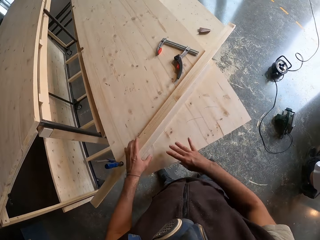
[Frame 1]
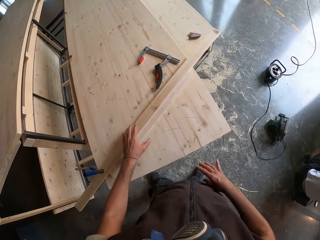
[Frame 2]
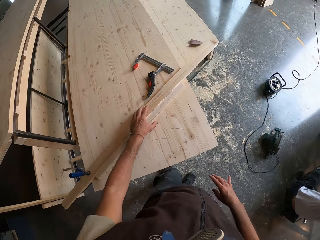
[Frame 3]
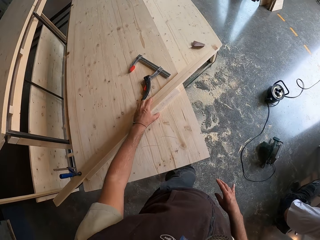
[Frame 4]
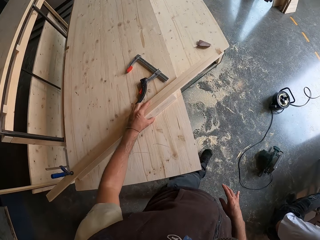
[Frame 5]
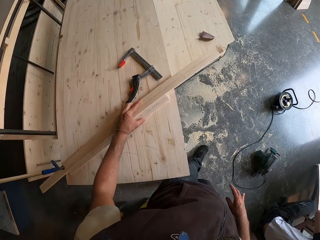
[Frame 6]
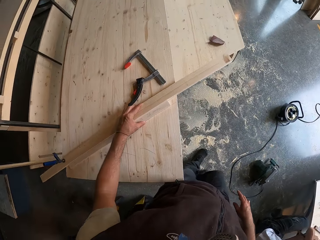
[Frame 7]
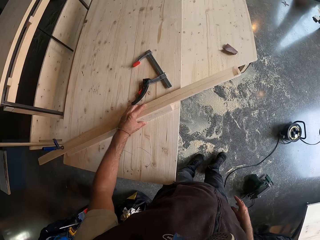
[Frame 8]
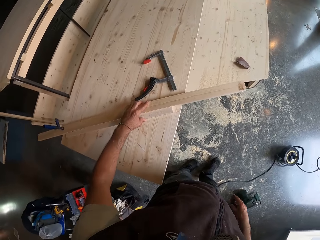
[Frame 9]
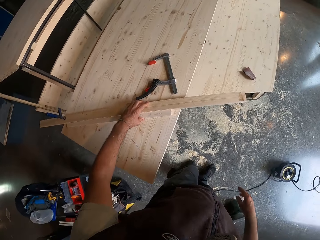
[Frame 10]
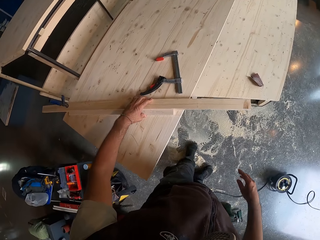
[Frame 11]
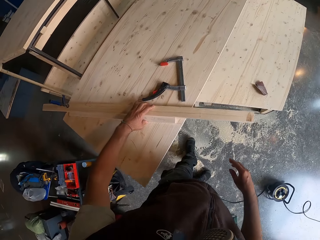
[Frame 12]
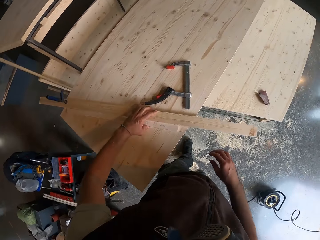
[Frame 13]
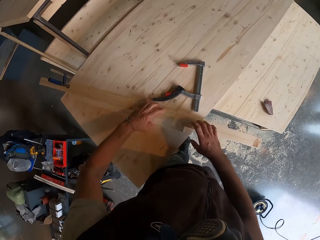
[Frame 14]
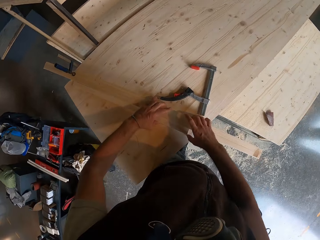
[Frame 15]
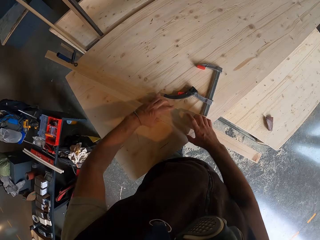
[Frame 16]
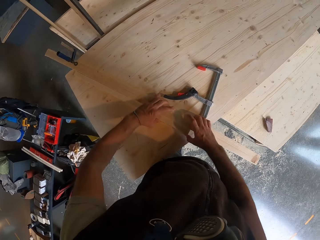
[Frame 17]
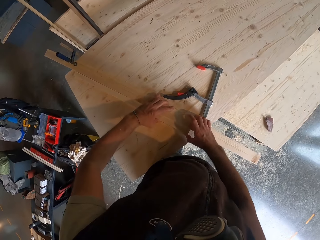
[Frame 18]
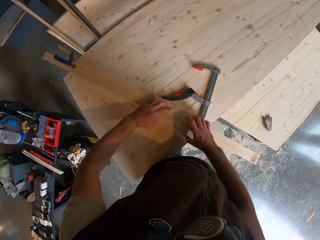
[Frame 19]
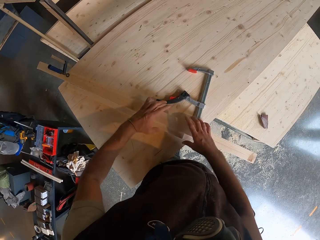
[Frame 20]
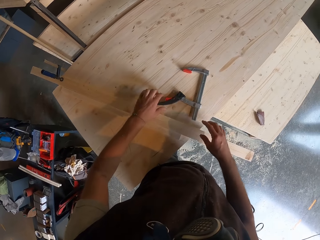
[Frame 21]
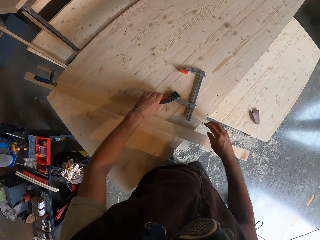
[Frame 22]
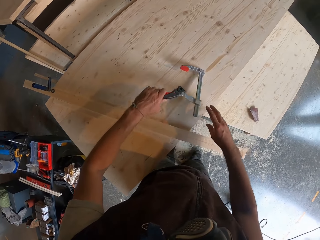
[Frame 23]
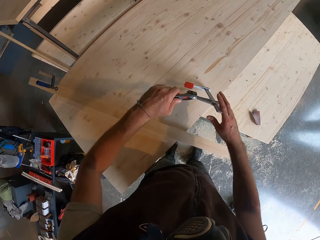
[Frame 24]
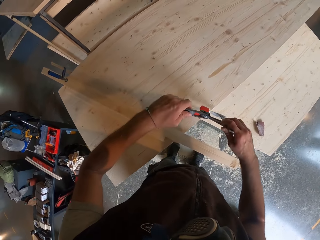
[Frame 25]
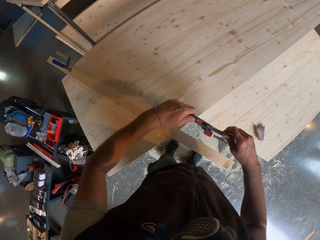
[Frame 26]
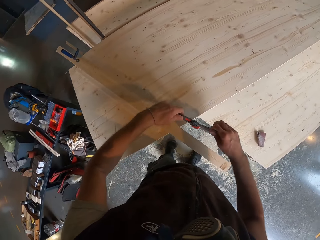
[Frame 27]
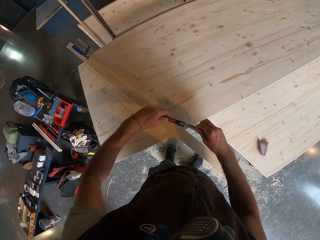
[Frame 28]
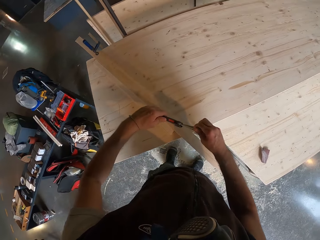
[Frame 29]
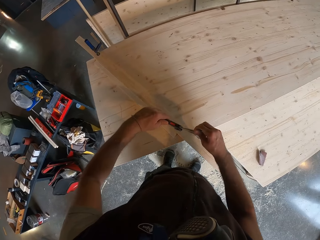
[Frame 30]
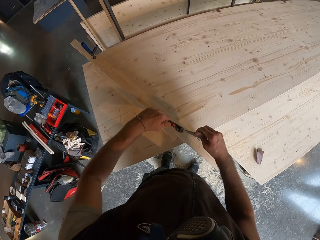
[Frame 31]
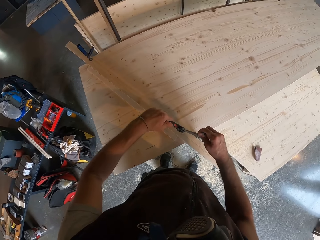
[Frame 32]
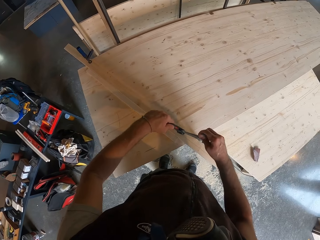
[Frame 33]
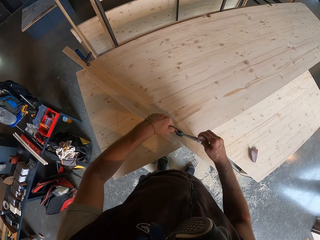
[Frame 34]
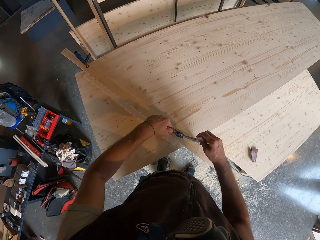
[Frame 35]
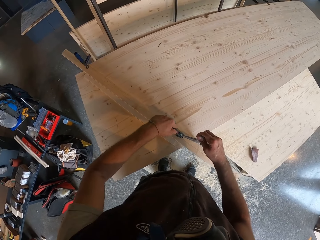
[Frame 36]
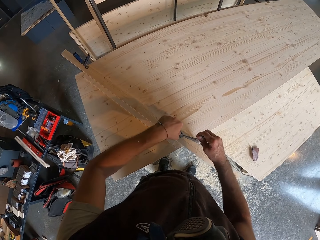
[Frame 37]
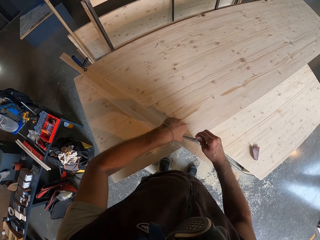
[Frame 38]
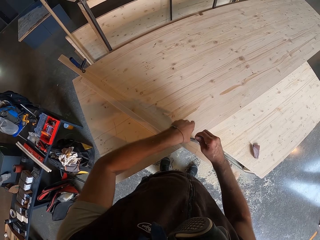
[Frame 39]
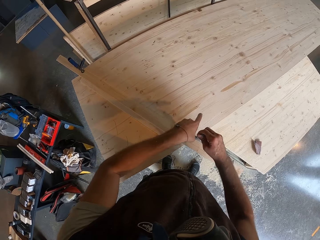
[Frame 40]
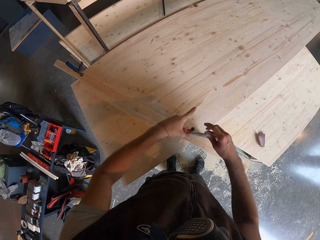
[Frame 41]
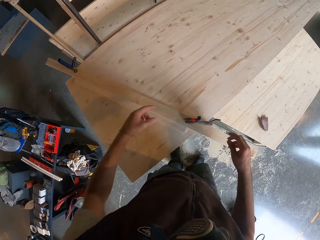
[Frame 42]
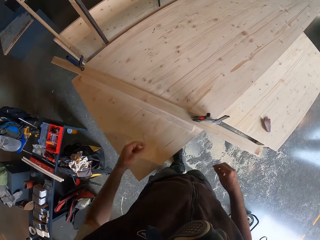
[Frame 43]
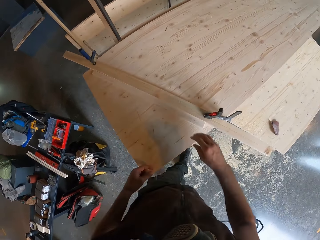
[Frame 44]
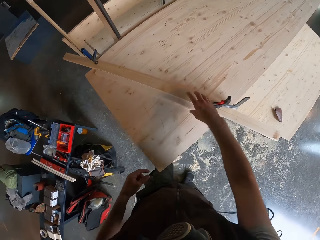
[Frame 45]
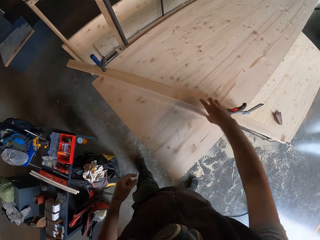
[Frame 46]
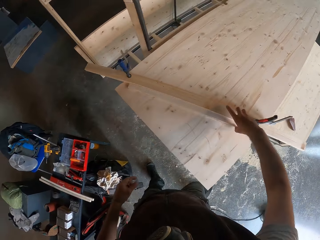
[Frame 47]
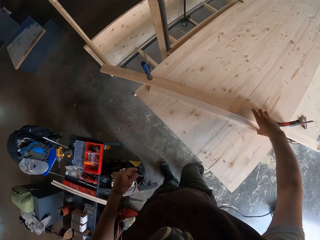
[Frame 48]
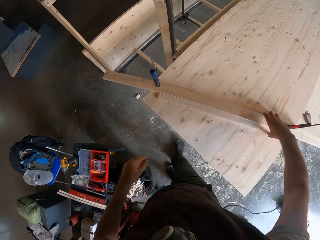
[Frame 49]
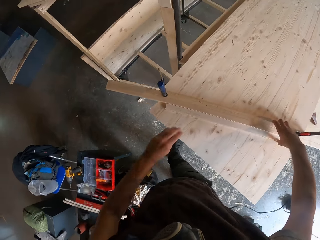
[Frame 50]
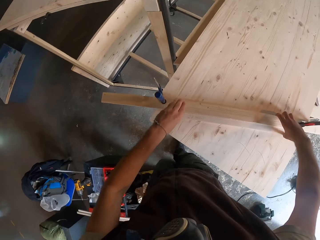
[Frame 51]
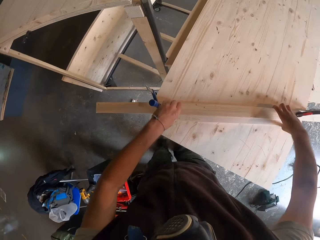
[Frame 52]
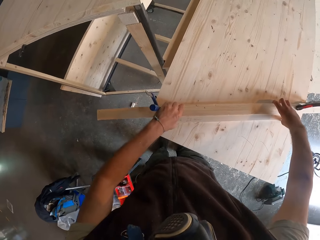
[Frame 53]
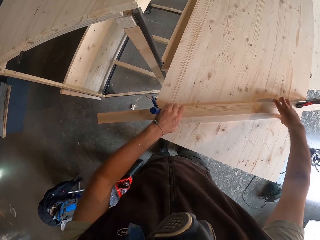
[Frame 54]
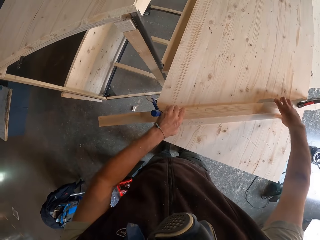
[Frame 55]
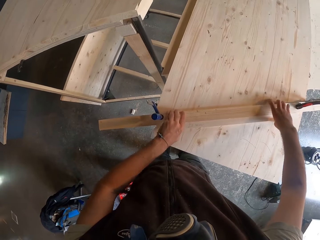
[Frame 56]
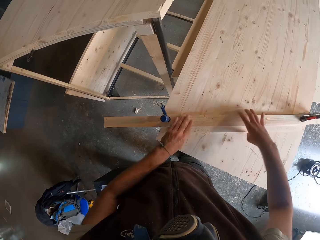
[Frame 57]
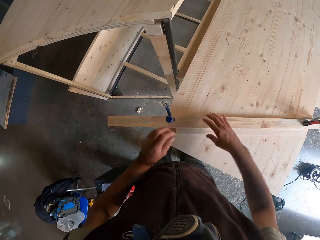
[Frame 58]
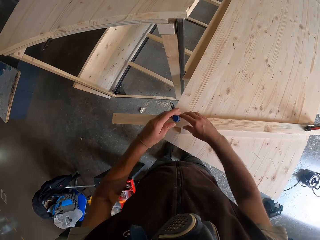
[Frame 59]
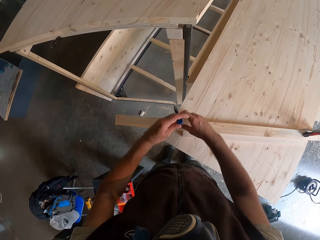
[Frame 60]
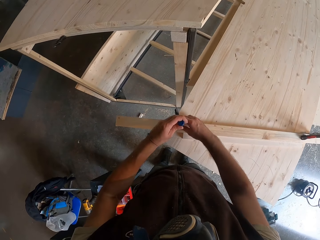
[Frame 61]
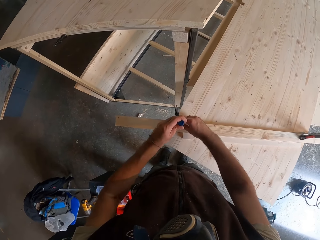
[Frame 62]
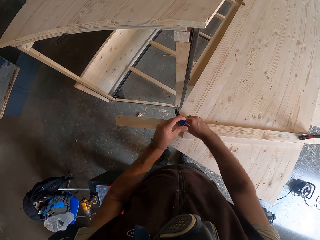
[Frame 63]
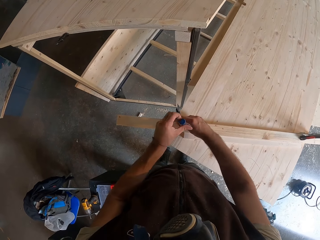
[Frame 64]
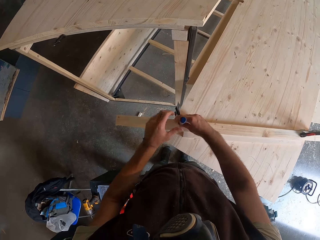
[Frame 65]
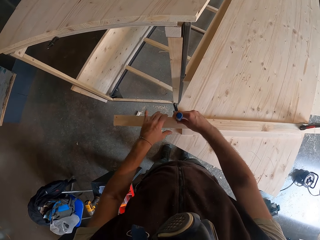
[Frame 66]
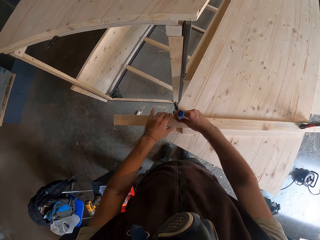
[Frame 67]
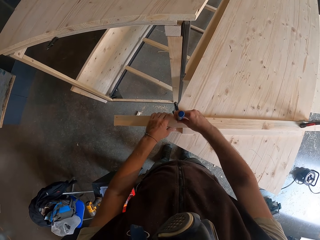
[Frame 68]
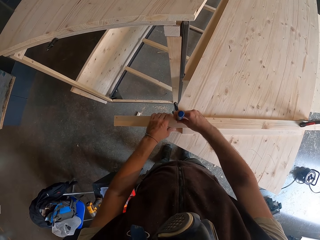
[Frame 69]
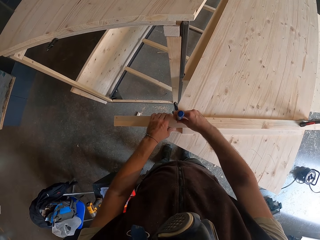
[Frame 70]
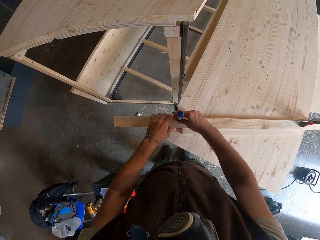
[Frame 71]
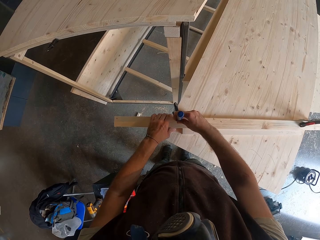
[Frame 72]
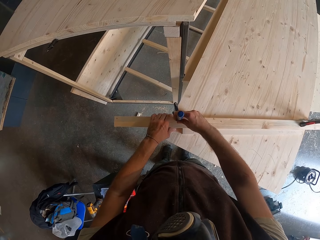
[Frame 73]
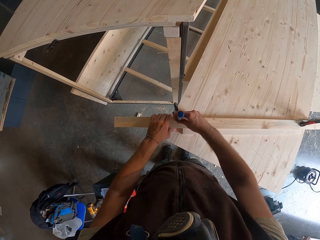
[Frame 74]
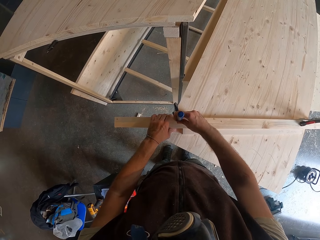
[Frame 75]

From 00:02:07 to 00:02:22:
The camera wearer moves his left hand across the plank of wood on the furniture. He joins the planks of wood together with both hands. He picks the F-clamp or caliper from the furniture with his left hand. He hinges the F-clamp on the planks of wood and the furniture with both hands. He touches the piece of wood. He holds the planks of wood with his right hand. He holds the planks of wood with both hands. He fastens the caliper. He adjusts the F-clamp with both hands. He holds the plank of wood with his left hand.

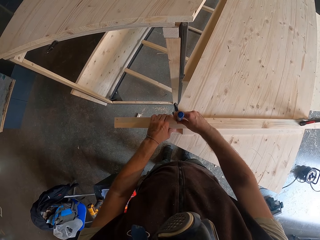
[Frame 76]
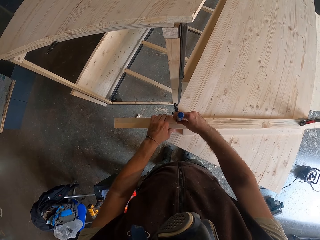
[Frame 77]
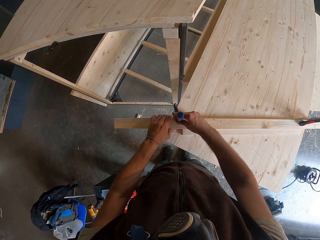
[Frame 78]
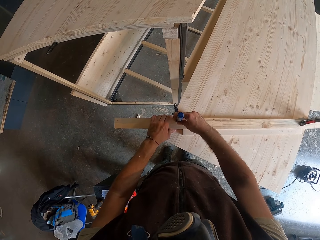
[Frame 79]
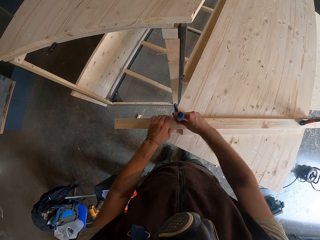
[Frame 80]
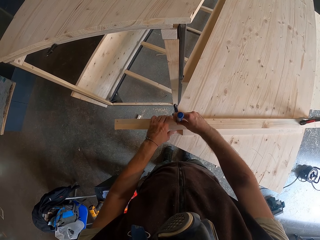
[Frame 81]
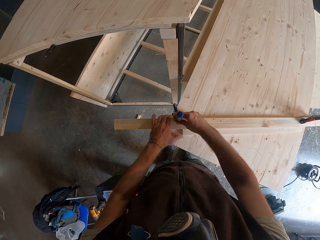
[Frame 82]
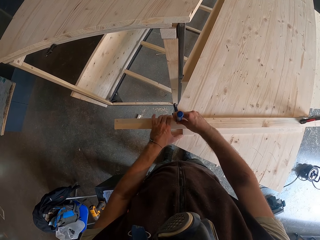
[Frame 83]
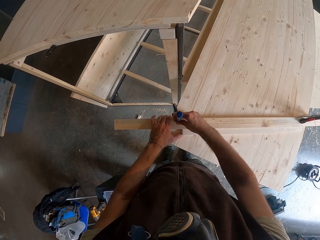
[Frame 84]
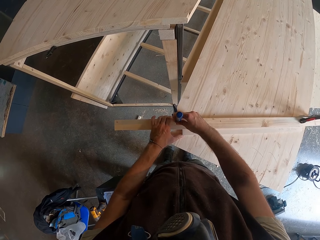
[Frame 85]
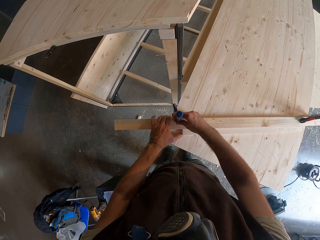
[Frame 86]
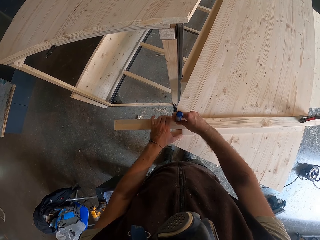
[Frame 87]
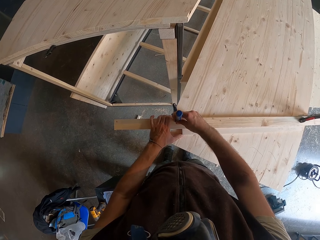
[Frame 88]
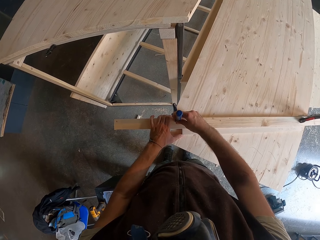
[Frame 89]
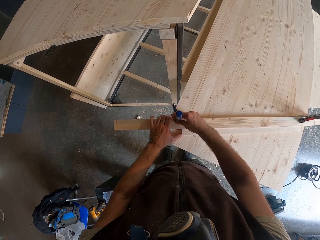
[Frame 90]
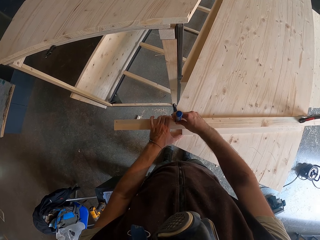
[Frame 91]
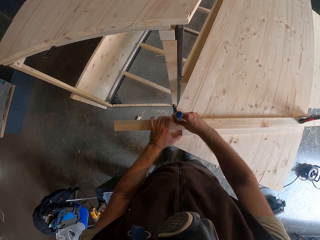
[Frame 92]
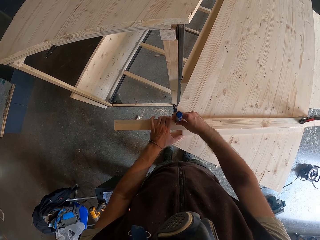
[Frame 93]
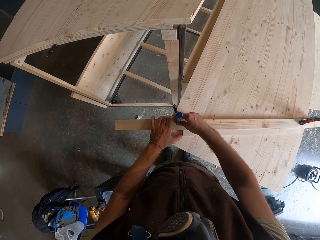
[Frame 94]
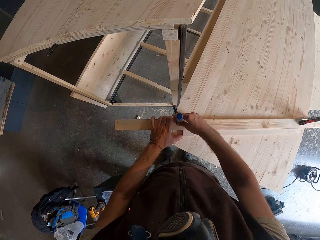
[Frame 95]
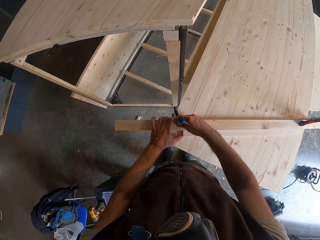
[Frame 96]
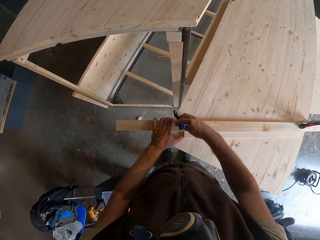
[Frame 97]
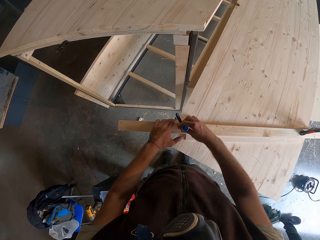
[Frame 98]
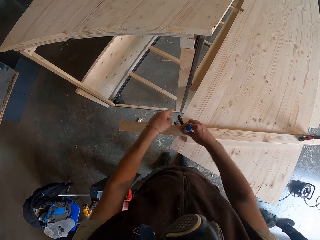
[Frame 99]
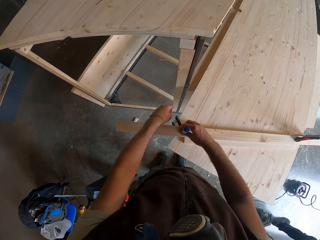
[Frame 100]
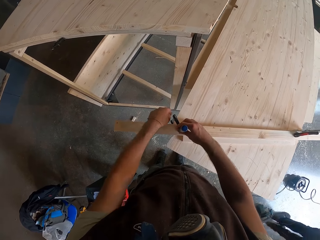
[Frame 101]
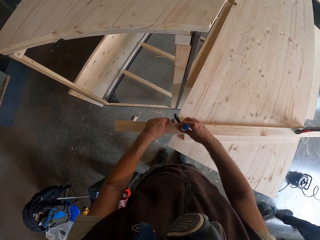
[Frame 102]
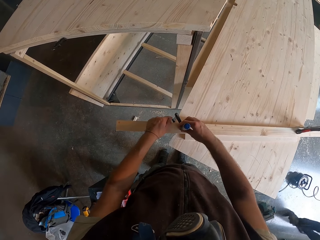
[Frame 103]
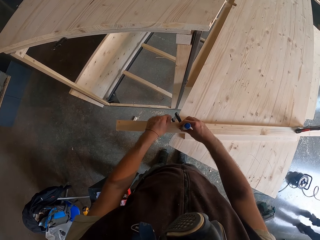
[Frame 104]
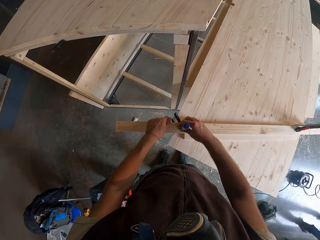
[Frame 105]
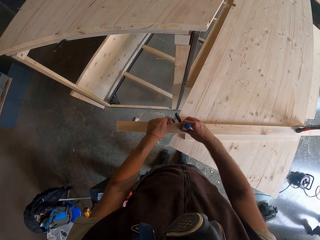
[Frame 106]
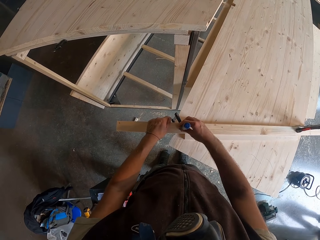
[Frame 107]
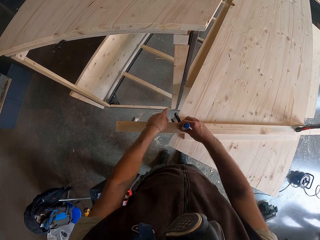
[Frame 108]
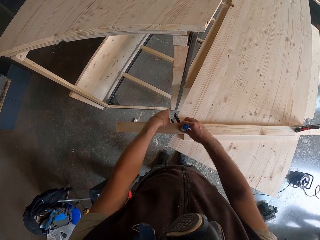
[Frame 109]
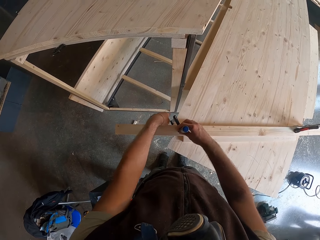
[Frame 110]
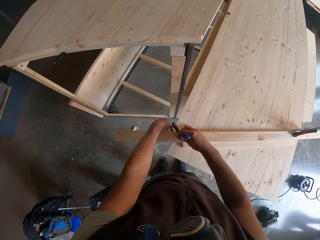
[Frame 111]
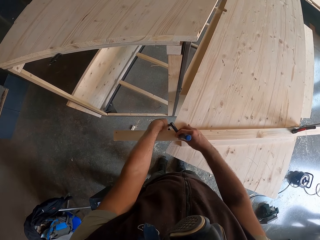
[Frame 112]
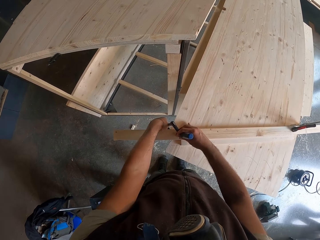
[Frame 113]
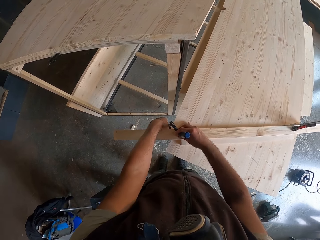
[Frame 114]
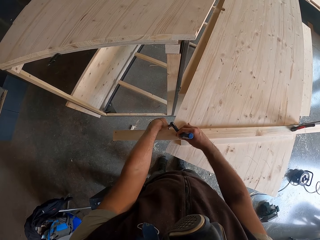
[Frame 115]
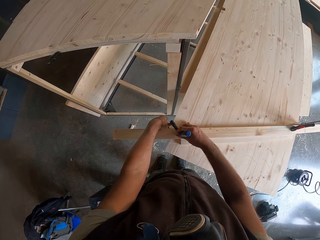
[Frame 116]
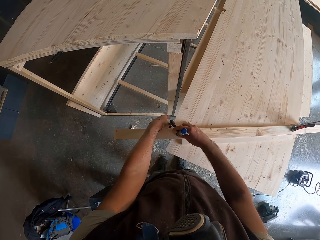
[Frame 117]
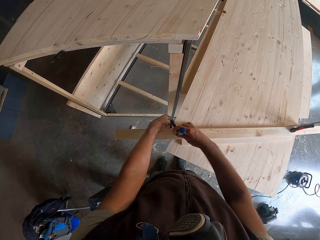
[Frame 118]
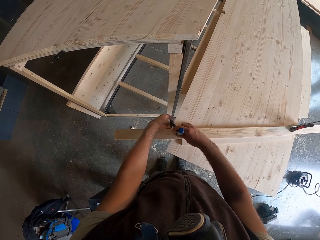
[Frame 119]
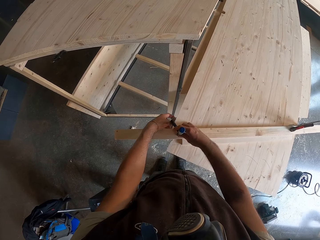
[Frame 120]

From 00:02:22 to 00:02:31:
The camera wearer screws the F-clamp with his left hand.
